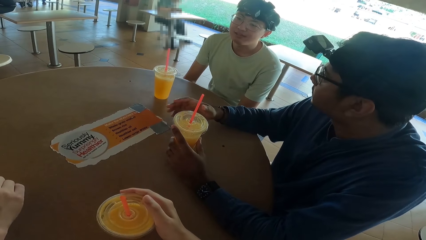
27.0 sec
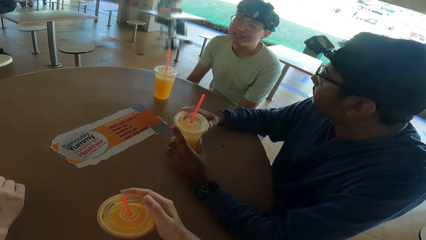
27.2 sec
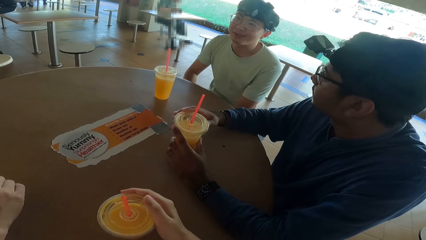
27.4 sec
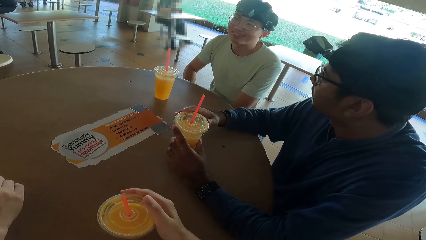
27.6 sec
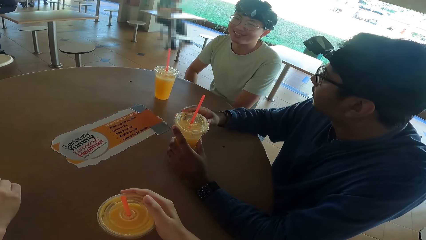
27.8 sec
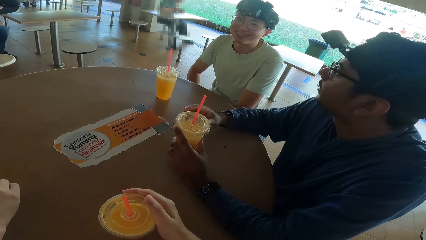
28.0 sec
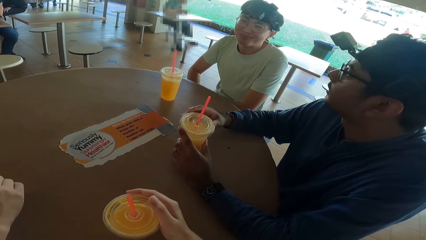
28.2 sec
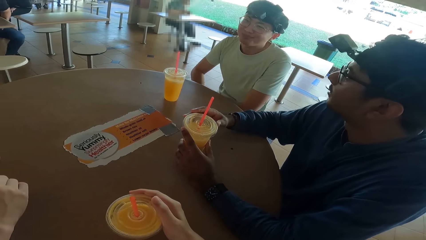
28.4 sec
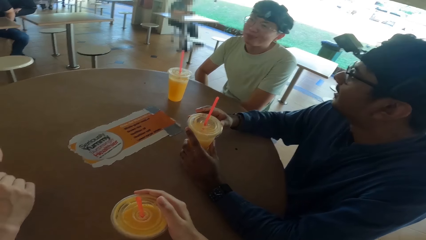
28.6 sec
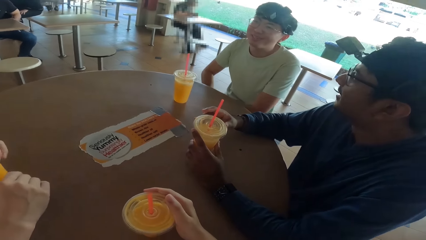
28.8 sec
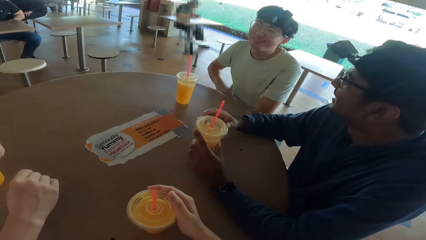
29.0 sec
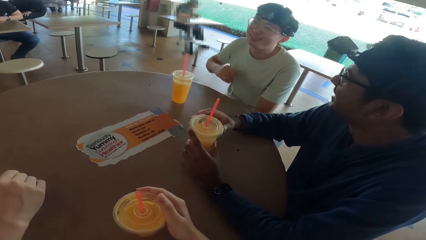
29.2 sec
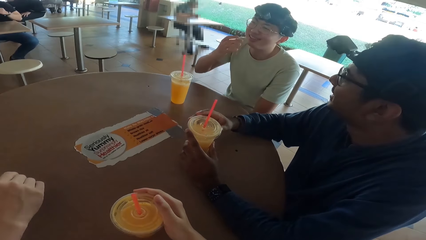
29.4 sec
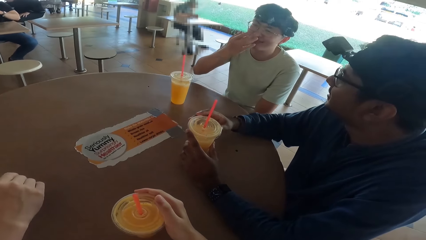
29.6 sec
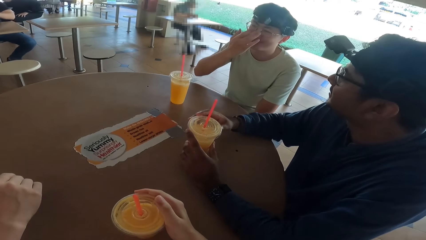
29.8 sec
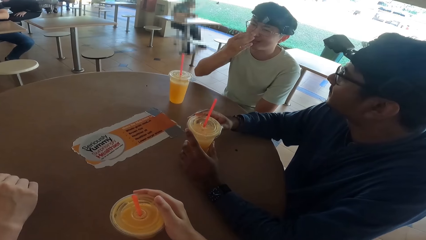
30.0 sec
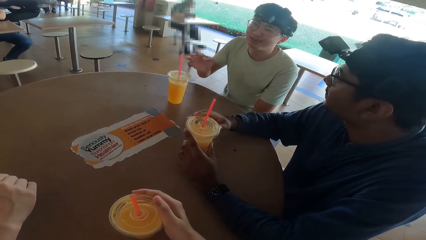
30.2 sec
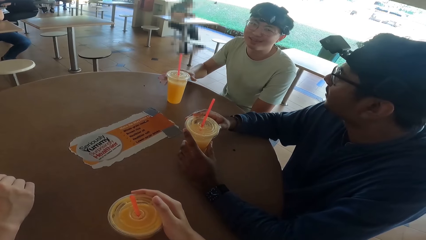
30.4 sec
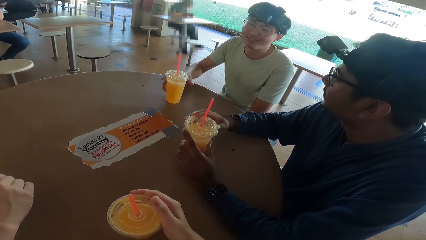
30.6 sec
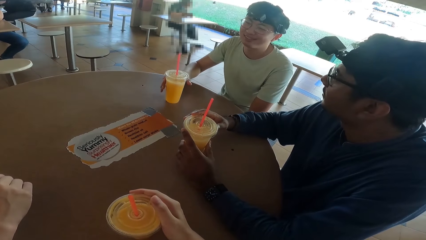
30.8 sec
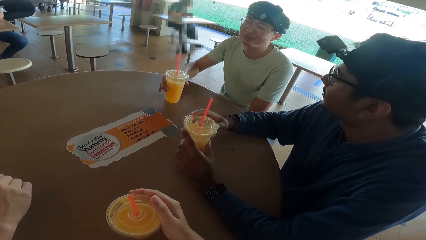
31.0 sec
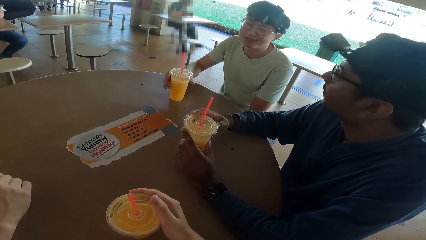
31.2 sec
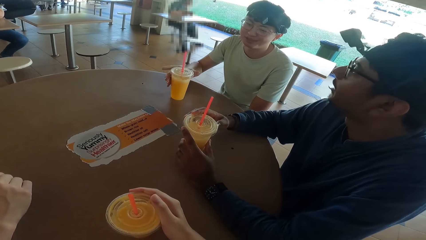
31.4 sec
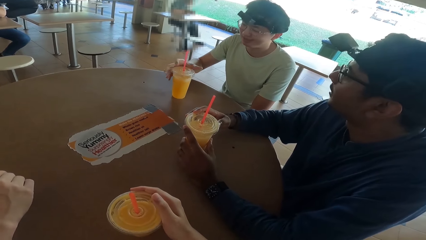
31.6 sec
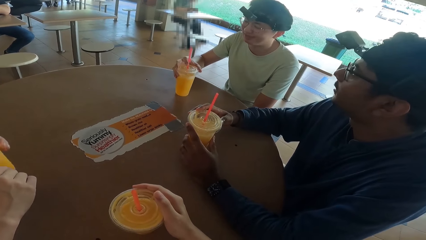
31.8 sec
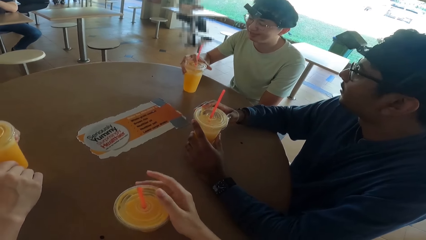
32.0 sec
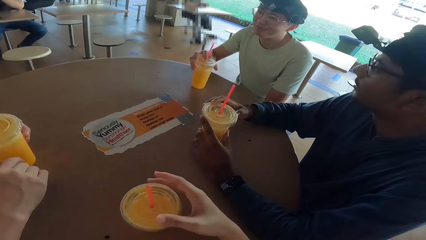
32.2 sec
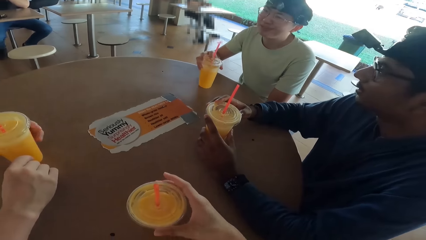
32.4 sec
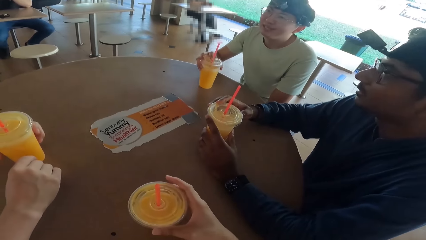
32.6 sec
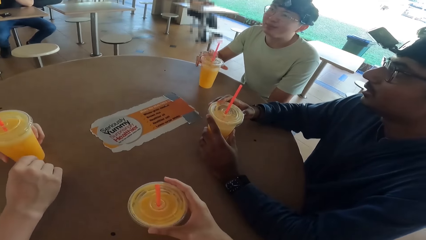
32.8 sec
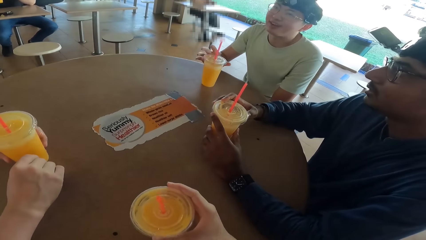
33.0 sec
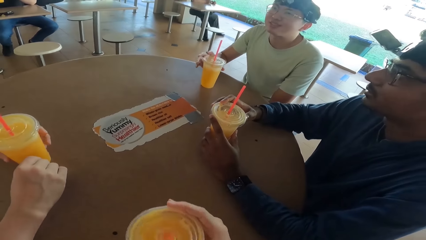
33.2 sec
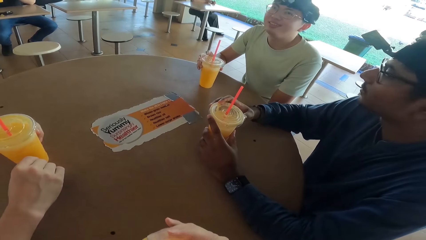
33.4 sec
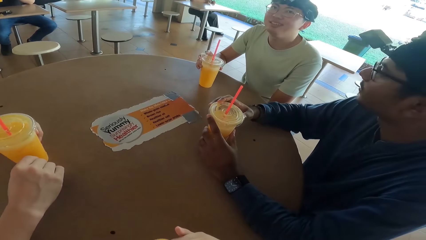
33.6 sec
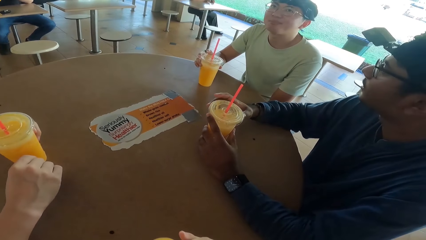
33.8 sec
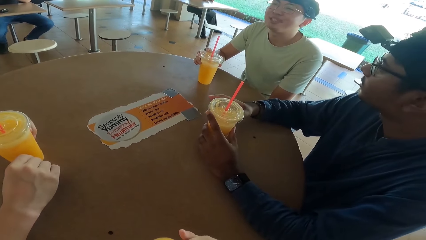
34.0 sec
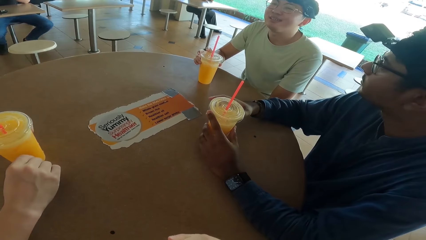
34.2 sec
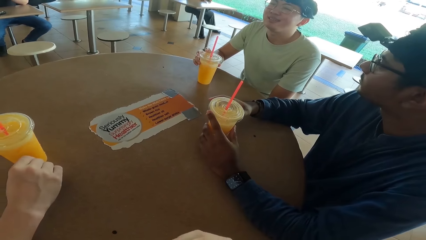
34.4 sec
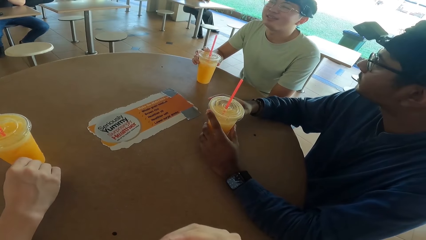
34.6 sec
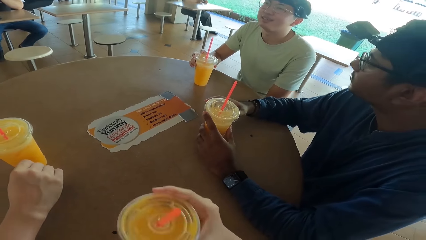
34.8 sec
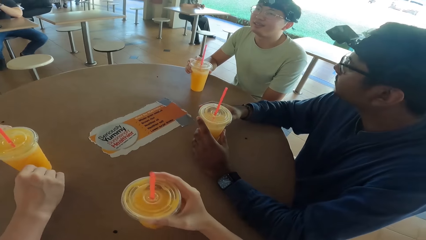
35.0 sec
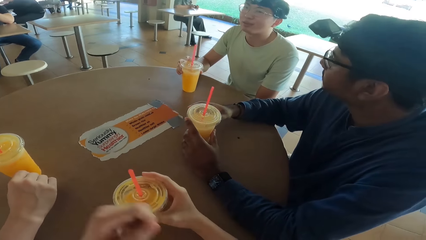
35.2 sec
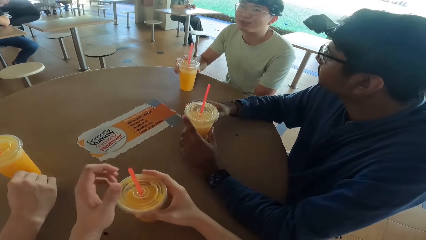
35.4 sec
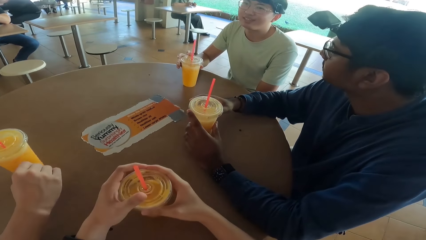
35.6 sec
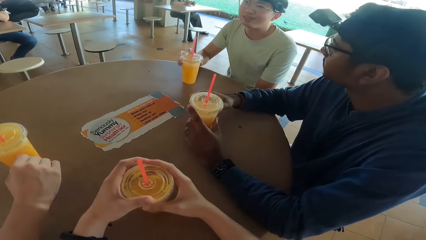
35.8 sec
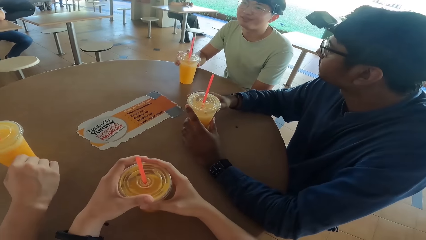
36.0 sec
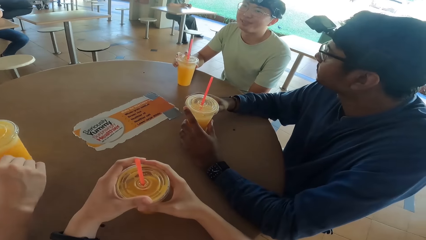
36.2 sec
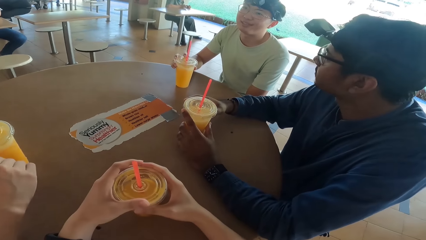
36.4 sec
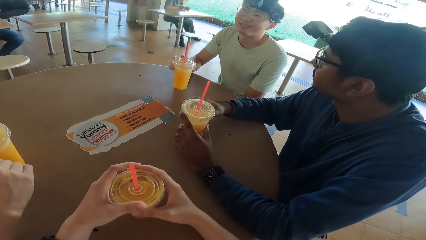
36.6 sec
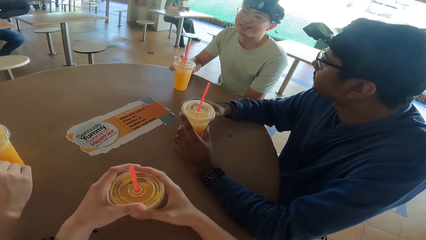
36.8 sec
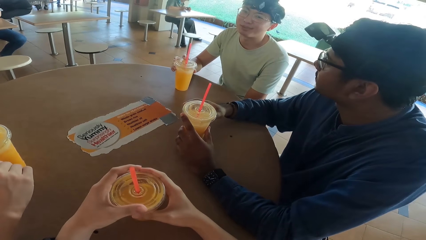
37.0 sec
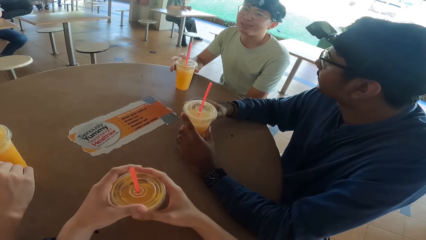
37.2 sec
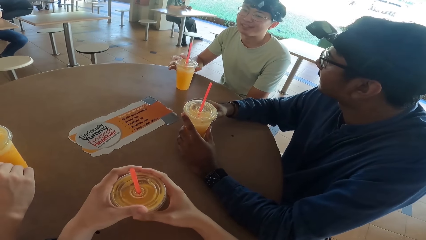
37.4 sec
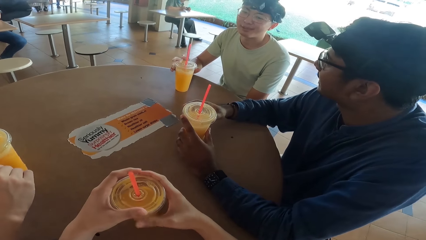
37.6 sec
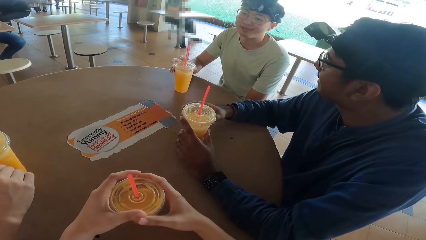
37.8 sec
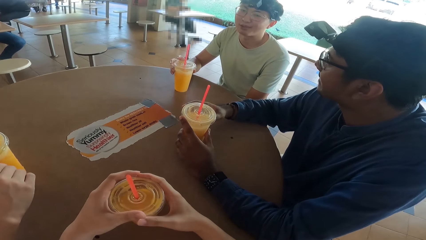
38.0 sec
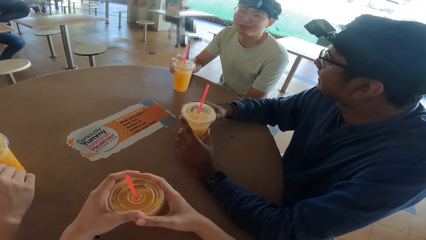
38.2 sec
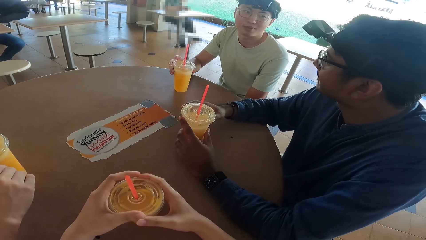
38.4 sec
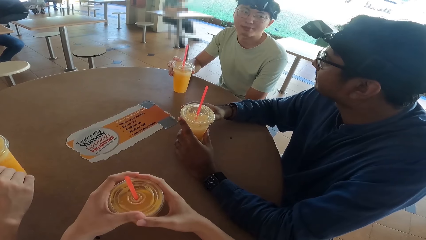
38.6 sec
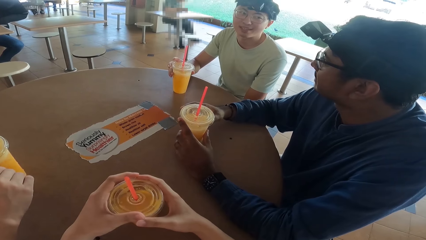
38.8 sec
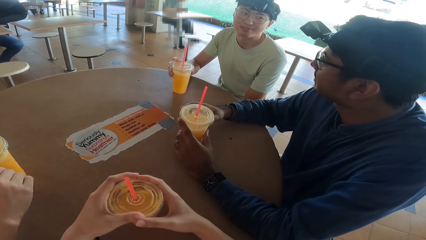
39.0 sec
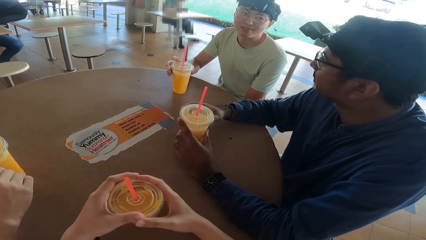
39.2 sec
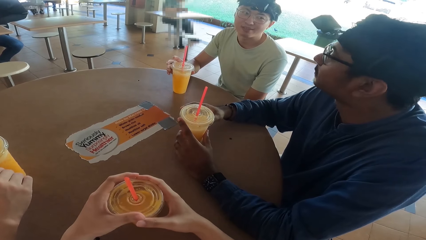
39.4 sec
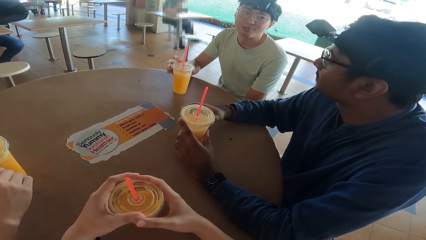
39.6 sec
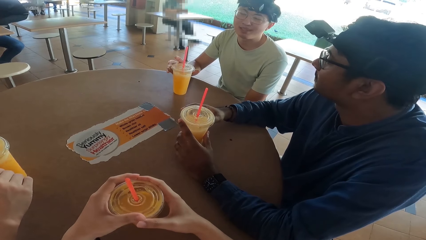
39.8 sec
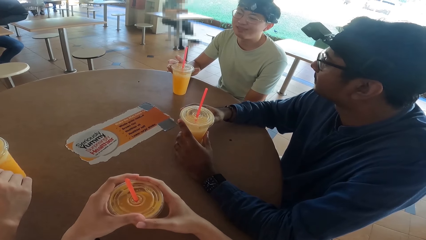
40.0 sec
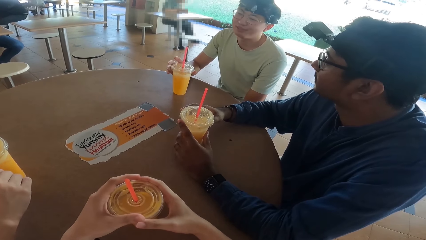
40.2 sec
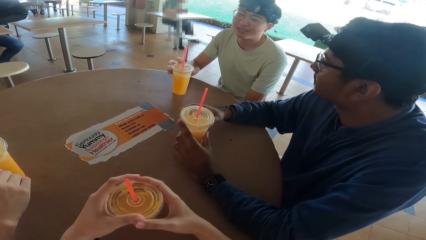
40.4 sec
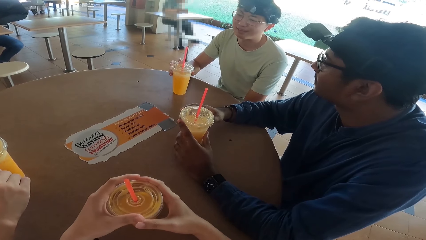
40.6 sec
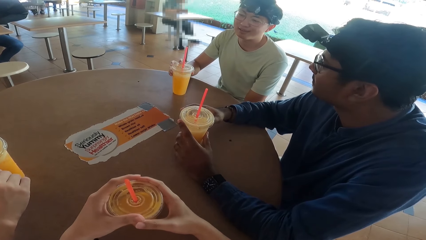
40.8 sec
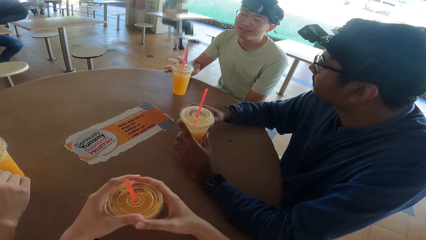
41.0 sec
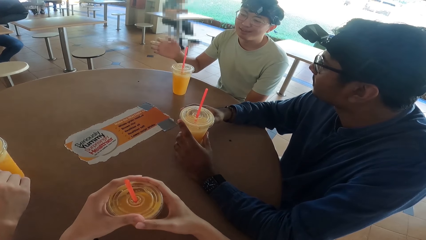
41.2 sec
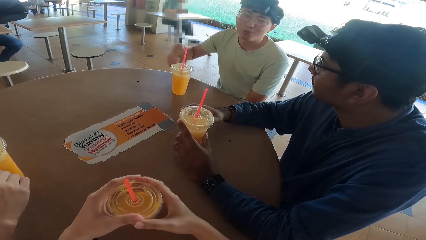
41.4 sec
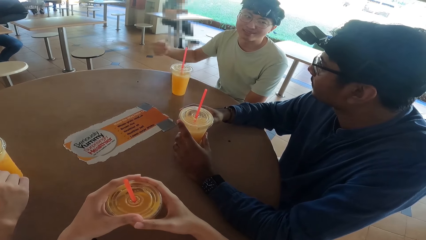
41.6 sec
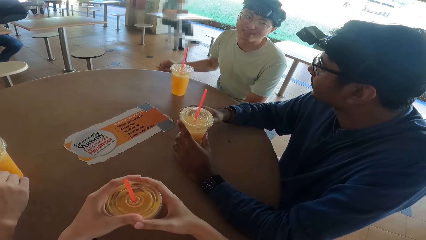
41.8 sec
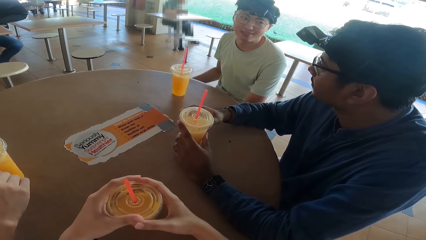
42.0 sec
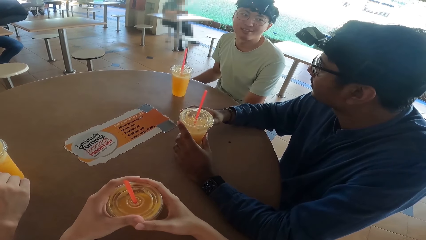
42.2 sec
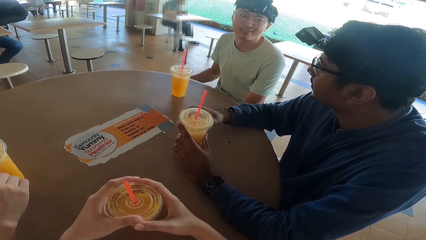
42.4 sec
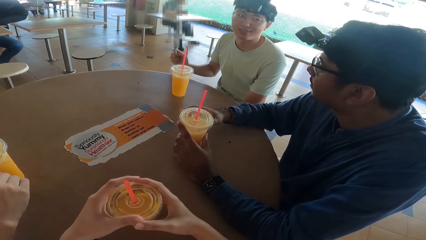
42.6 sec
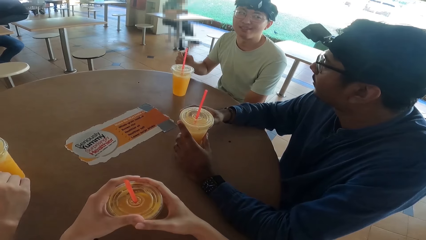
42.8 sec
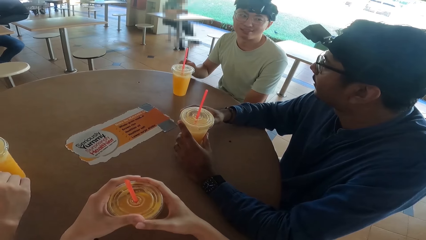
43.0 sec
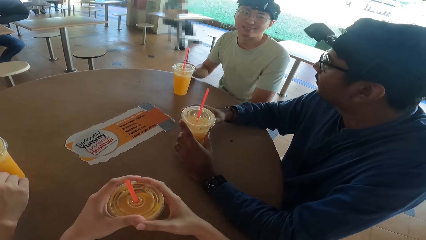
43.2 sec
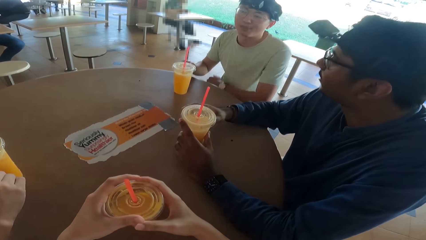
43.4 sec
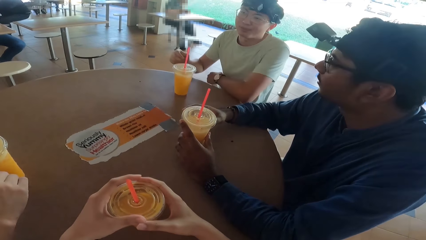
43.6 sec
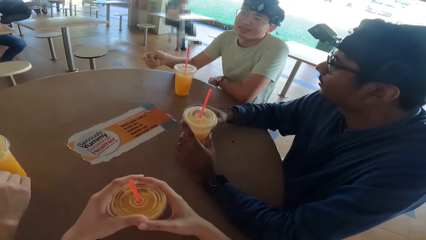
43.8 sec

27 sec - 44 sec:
A person talks to another person. The first person touches his face and touches a drink. The camera wearer takes a drink.
